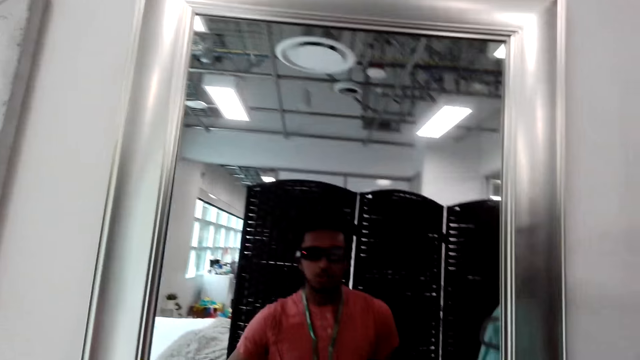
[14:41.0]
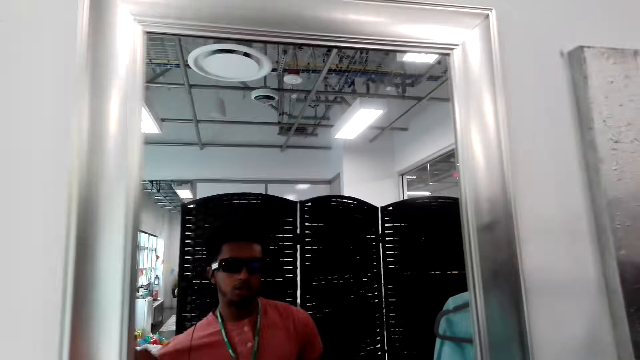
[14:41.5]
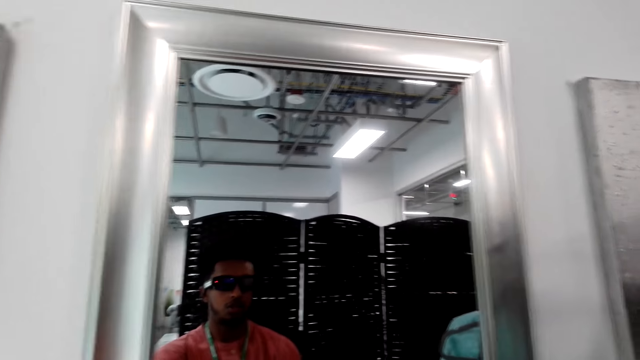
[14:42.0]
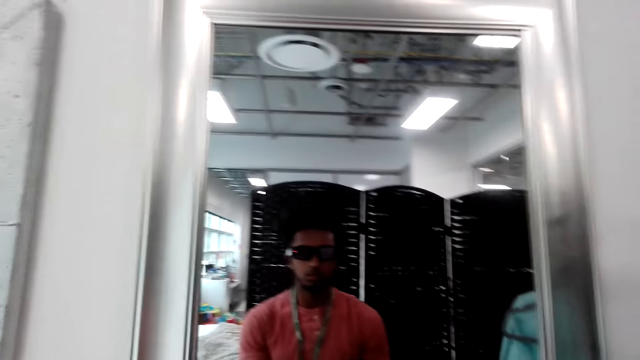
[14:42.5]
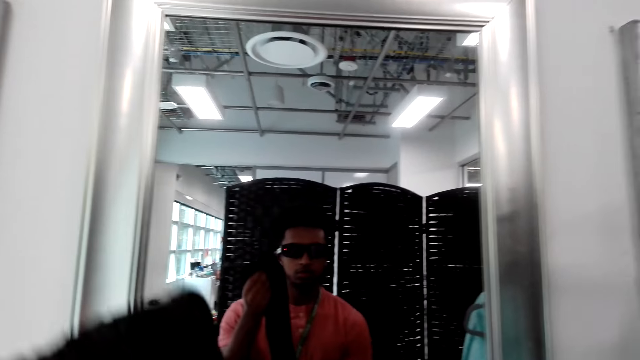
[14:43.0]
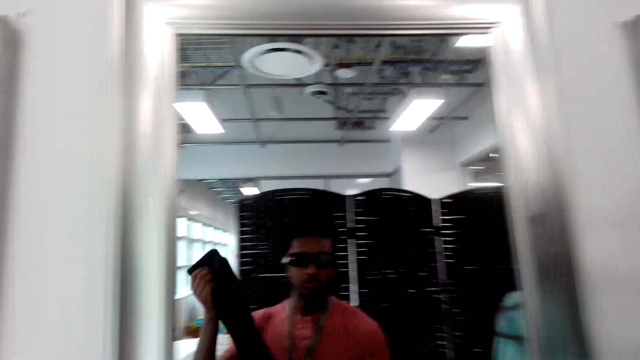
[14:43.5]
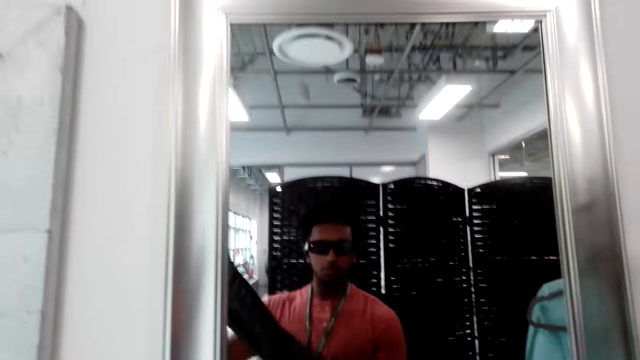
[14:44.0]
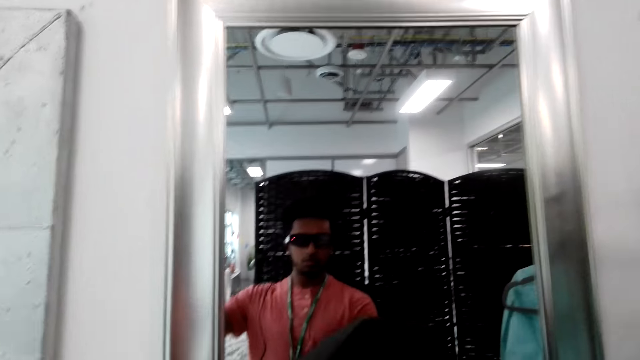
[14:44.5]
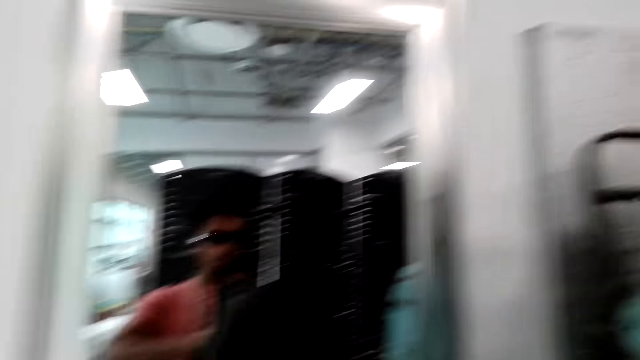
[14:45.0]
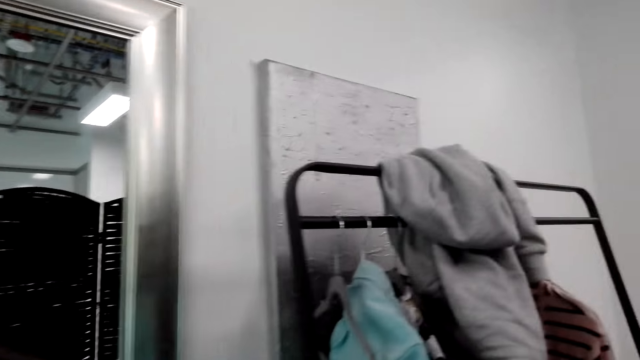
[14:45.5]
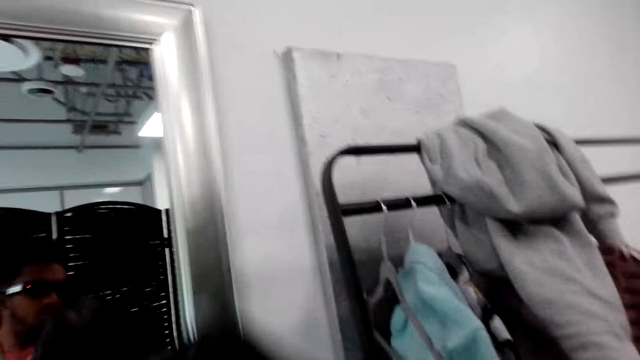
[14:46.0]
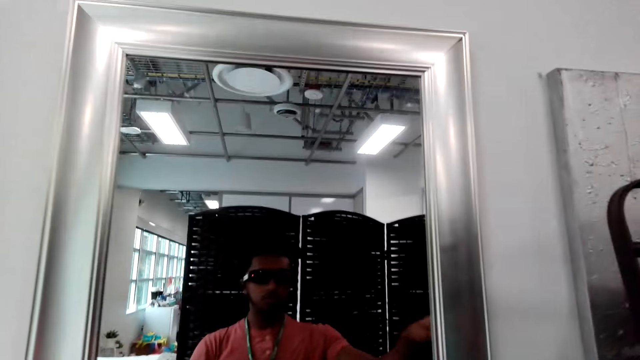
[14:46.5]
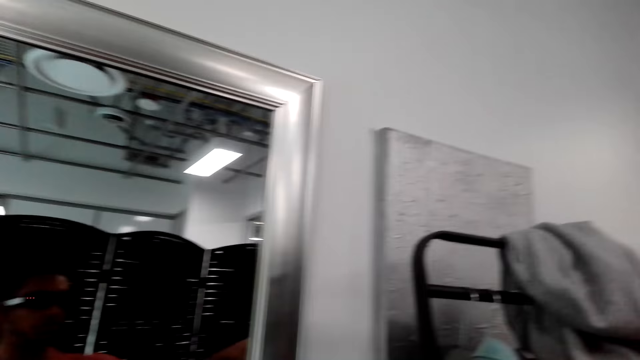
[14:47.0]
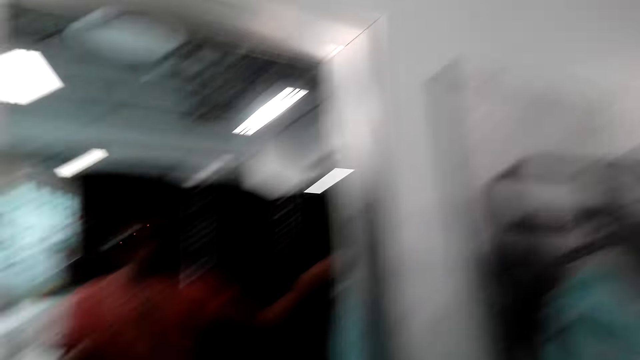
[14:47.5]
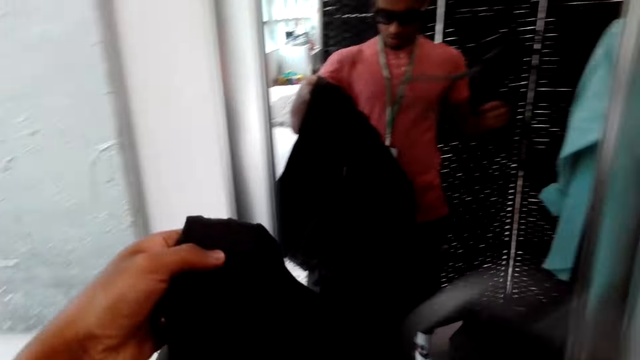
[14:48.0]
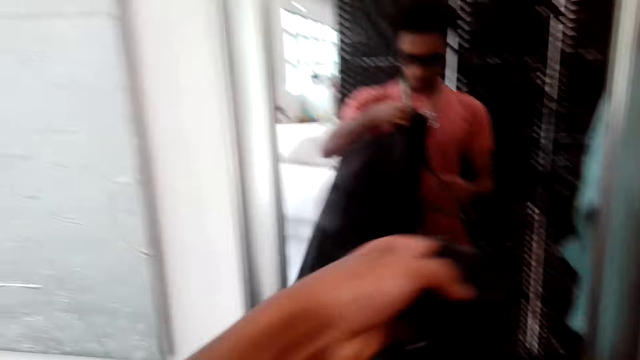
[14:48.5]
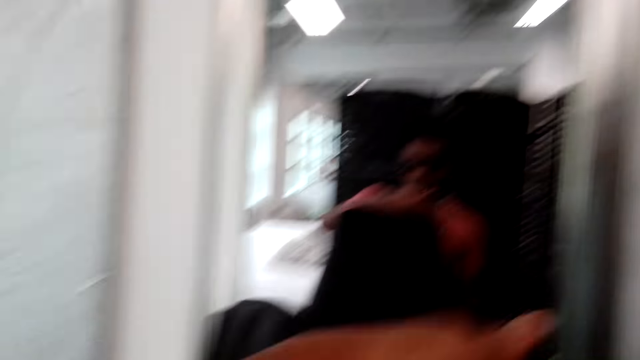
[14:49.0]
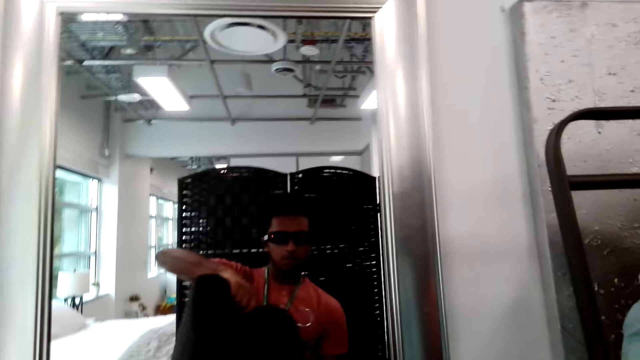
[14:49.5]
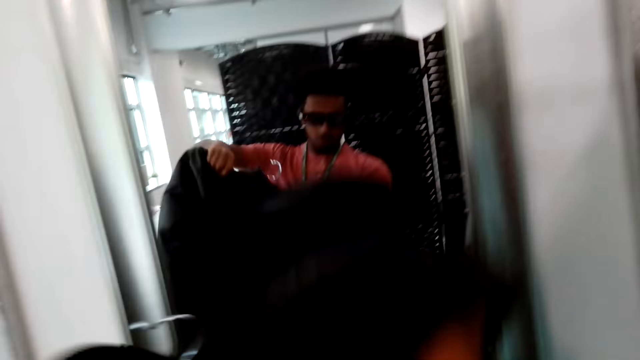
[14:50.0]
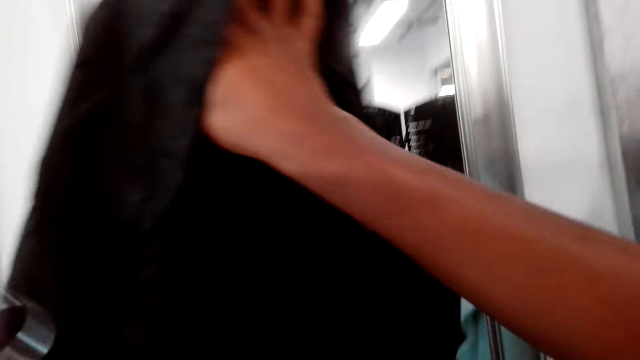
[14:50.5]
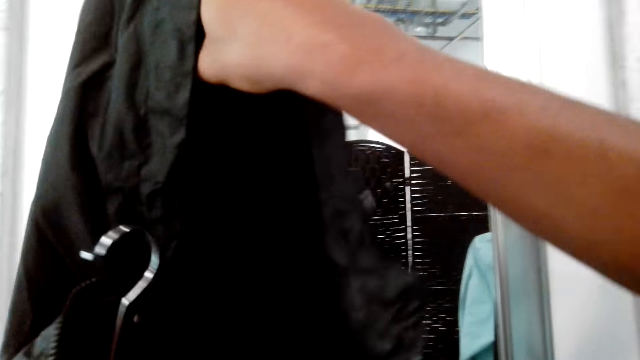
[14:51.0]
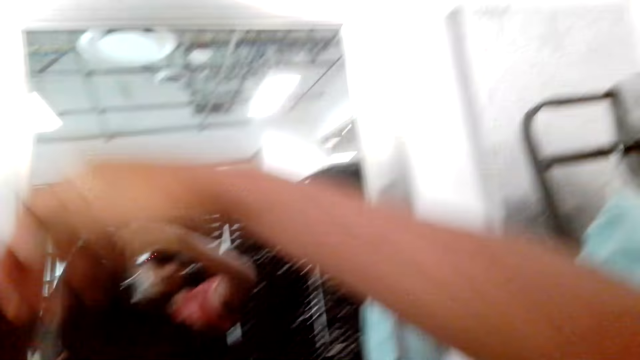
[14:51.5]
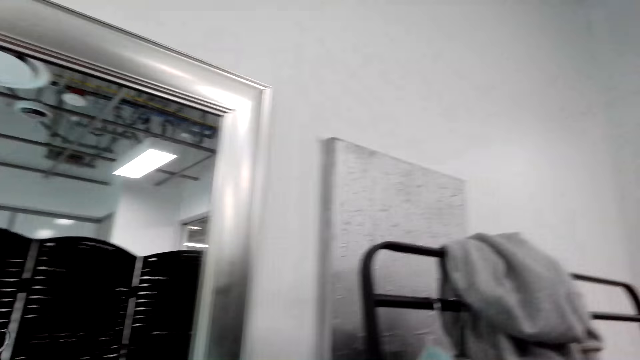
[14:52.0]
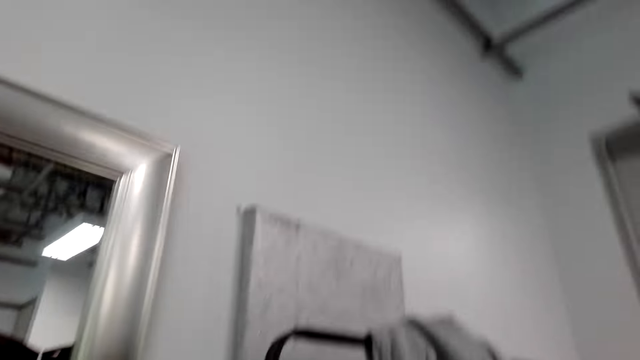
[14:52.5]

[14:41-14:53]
The camera wearer whispers. They pick up a hanger. They put the hanger on the jacket.

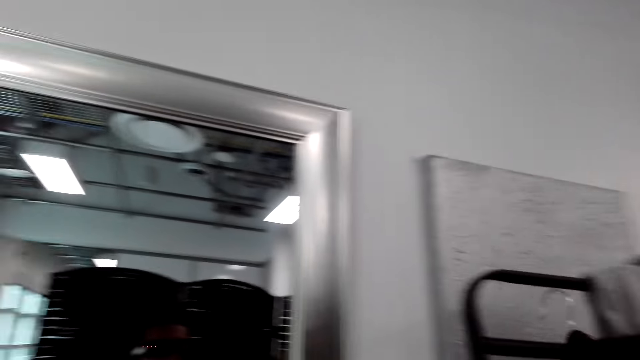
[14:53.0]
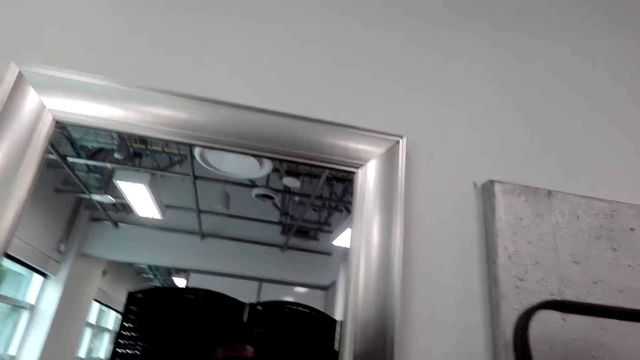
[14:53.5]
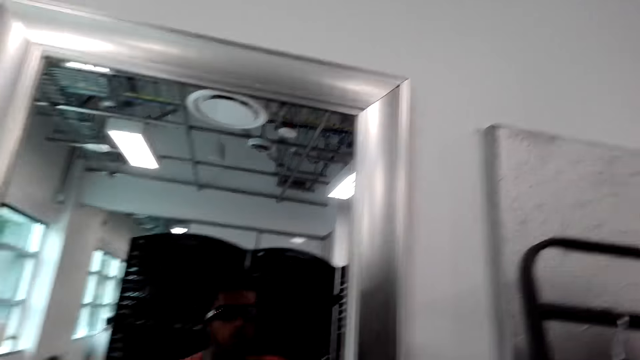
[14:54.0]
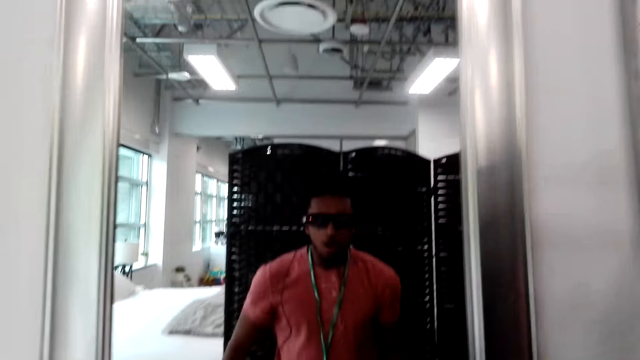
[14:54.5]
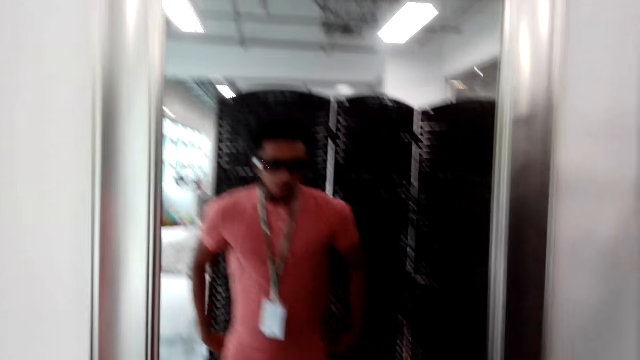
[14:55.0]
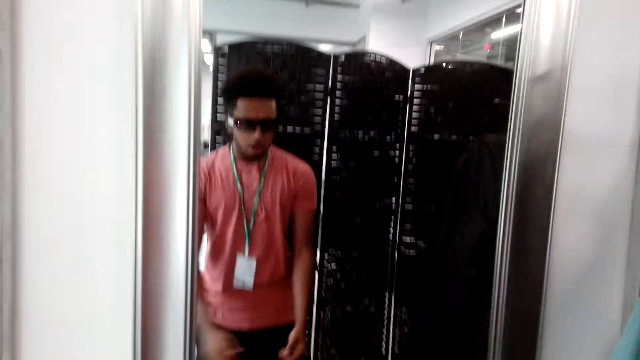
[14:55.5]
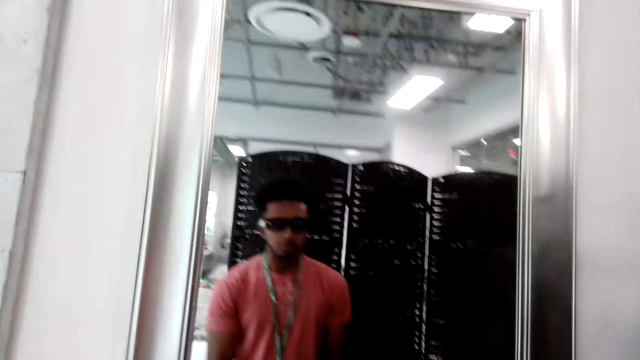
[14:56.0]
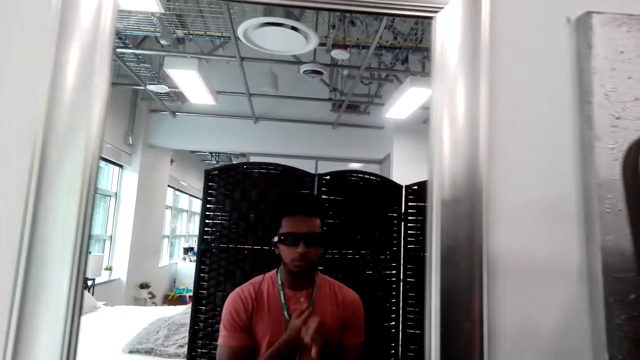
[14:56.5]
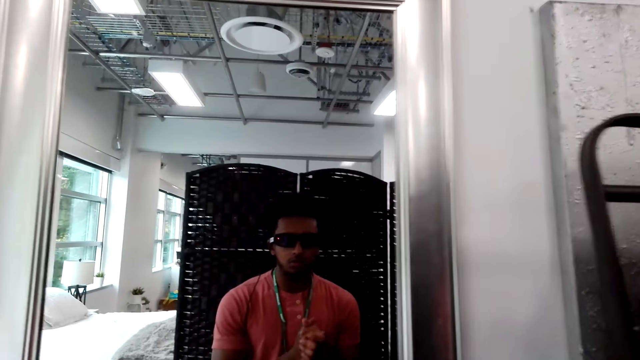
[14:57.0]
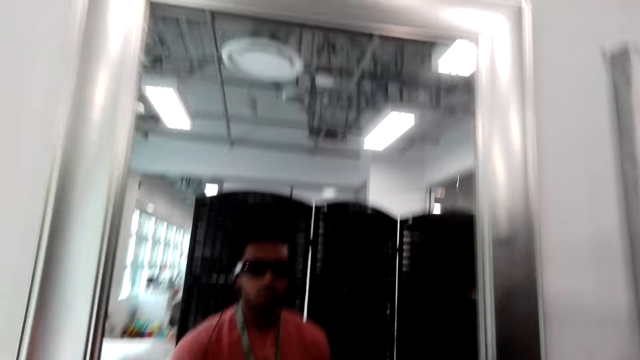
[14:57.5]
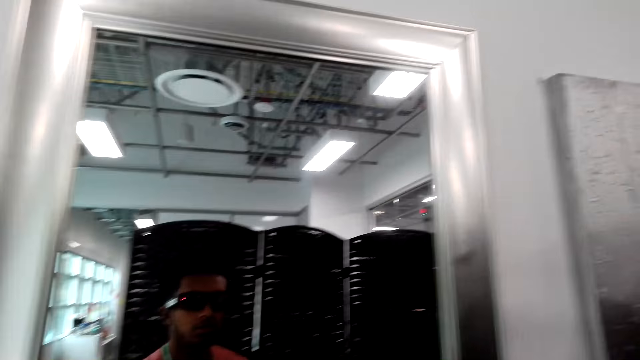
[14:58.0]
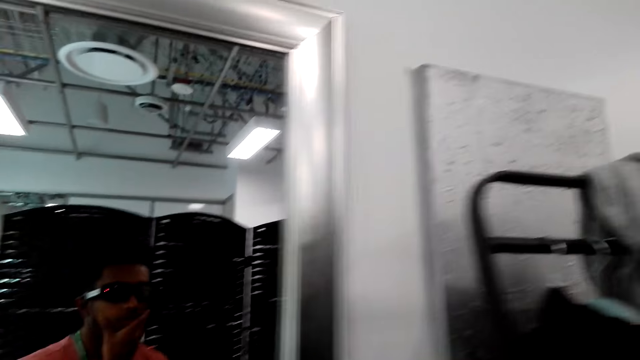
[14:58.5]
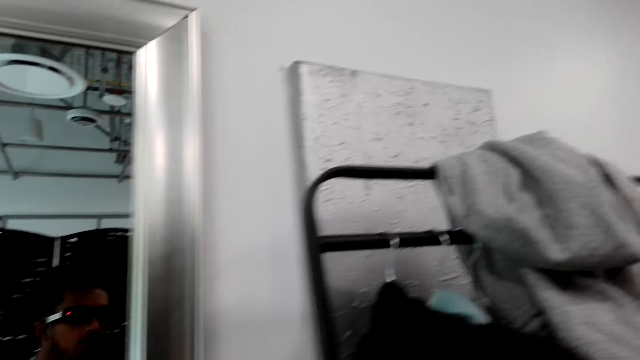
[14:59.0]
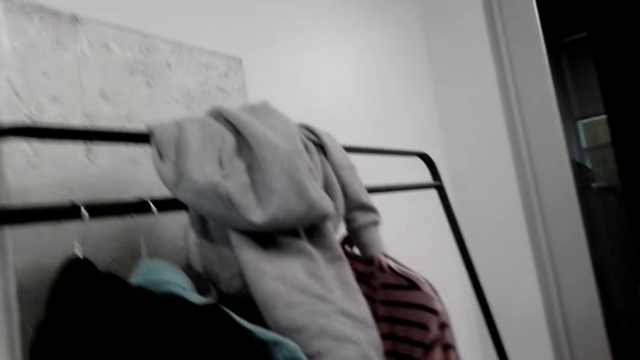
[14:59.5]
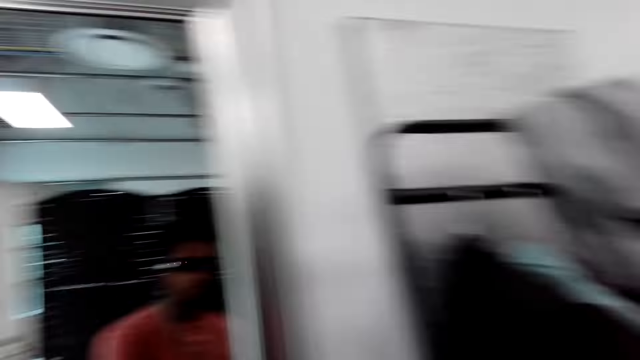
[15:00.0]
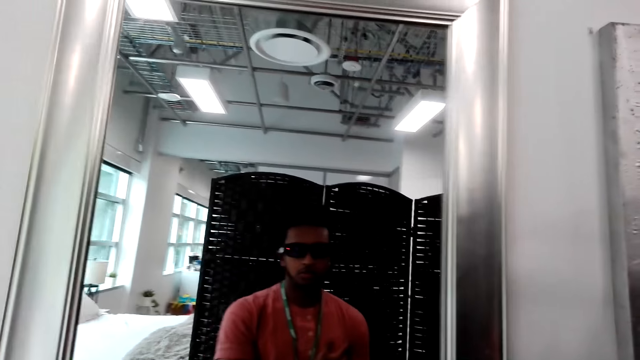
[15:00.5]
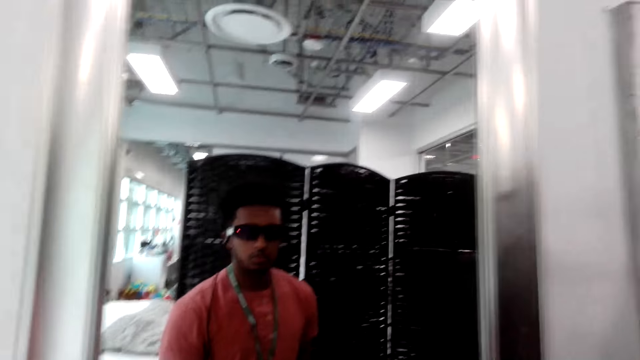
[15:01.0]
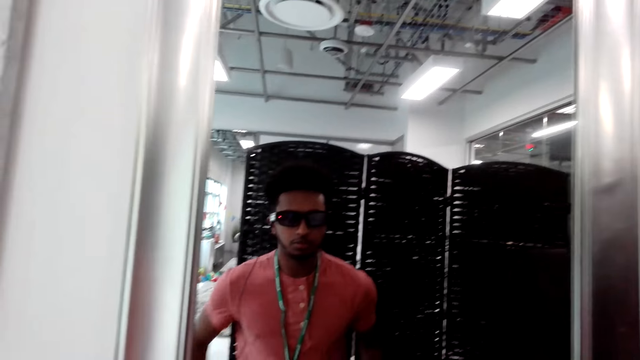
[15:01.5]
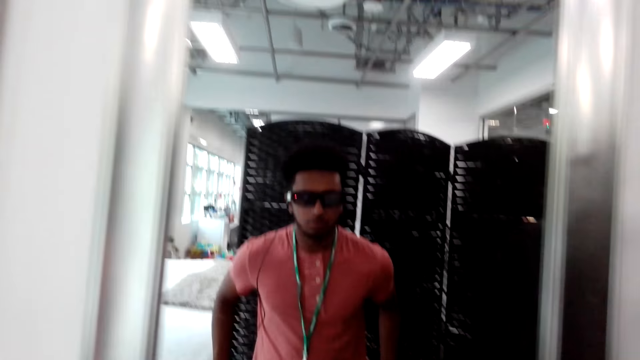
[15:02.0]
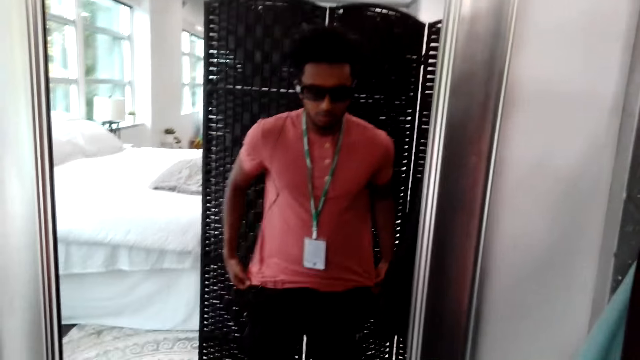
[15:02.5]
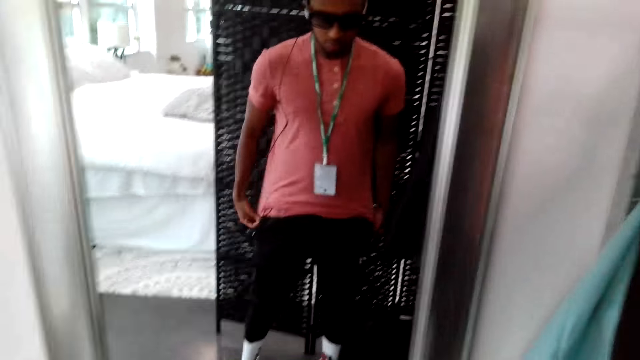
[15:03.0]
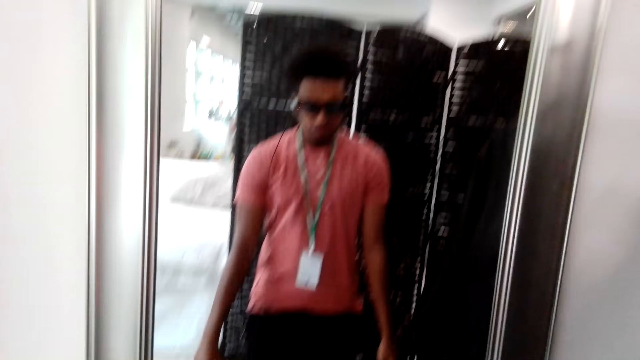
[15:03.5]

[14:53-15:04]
The camera wearer hangs the jacket on the clothes hanger rack. He looks in the mirror. He coughs. He rubs his hands. He touches his chin. He looks in the mirror. He adjusts the t-shirt.
